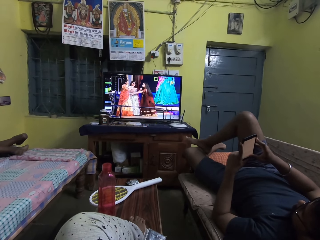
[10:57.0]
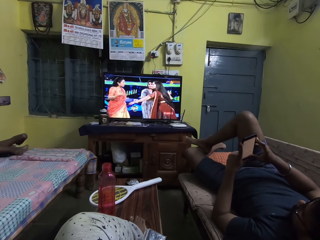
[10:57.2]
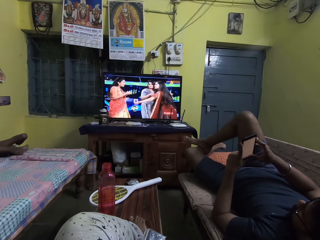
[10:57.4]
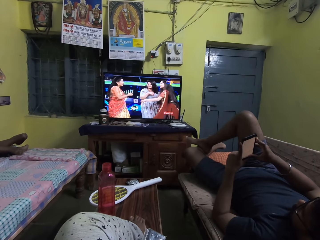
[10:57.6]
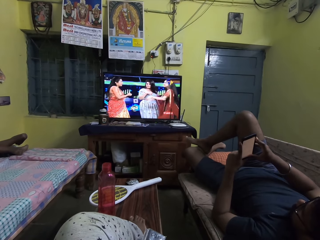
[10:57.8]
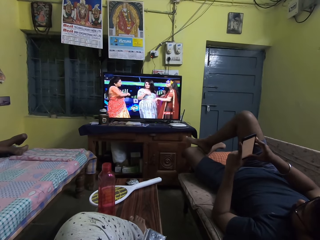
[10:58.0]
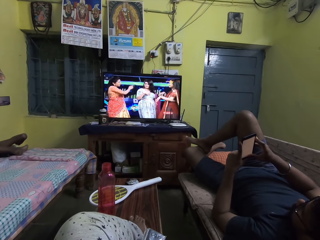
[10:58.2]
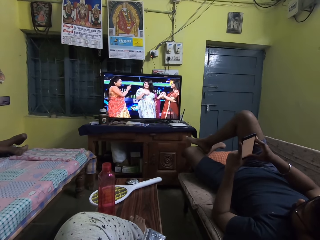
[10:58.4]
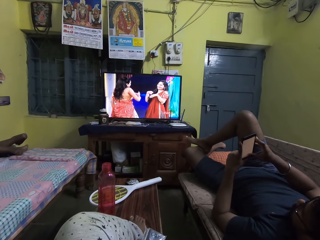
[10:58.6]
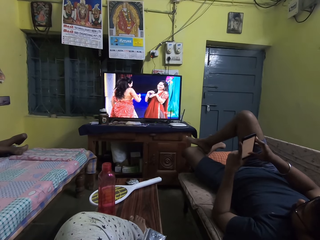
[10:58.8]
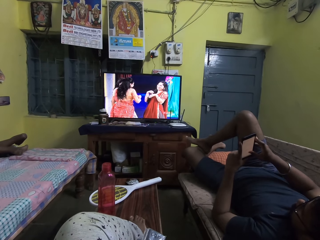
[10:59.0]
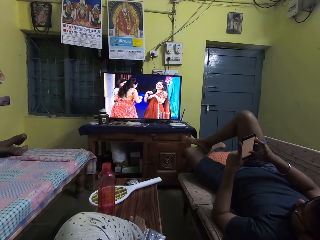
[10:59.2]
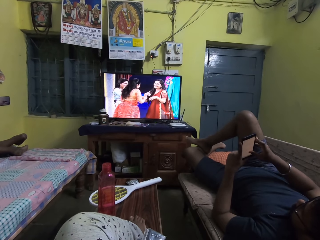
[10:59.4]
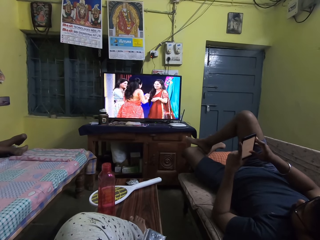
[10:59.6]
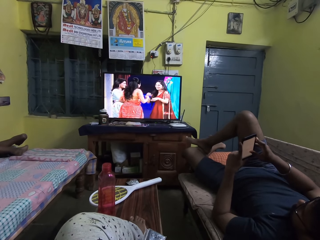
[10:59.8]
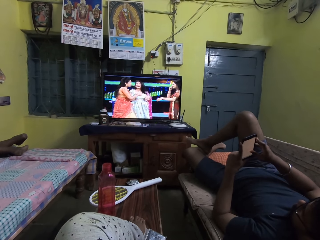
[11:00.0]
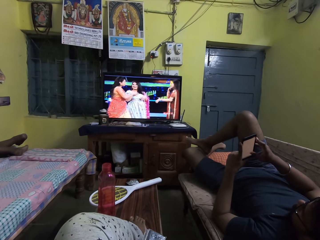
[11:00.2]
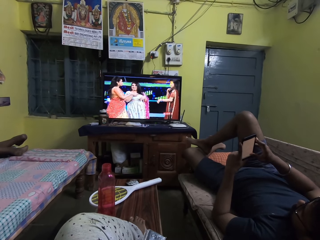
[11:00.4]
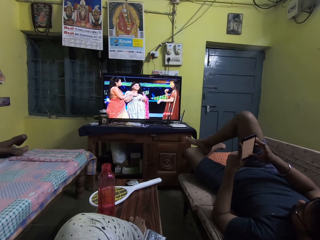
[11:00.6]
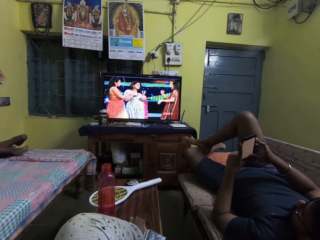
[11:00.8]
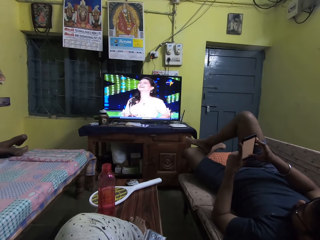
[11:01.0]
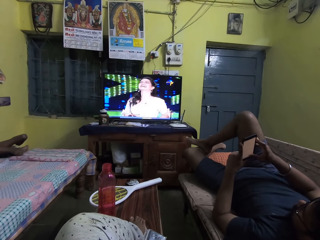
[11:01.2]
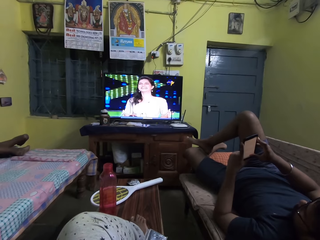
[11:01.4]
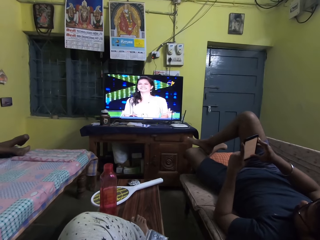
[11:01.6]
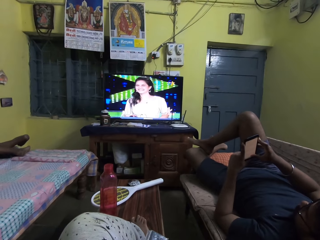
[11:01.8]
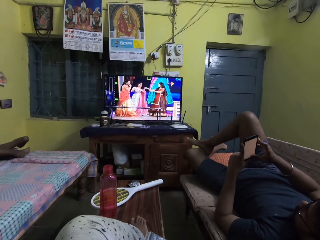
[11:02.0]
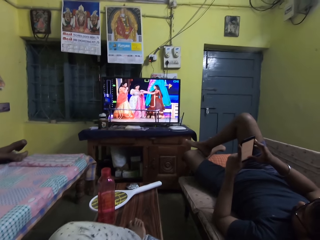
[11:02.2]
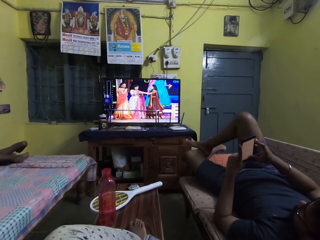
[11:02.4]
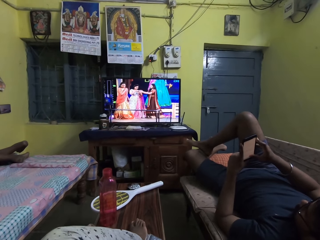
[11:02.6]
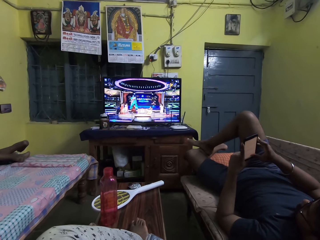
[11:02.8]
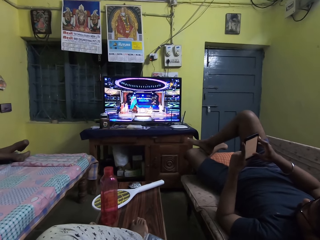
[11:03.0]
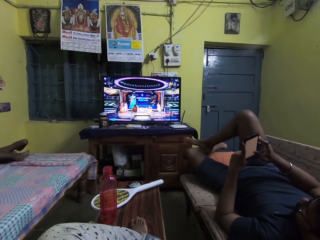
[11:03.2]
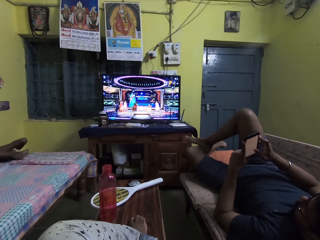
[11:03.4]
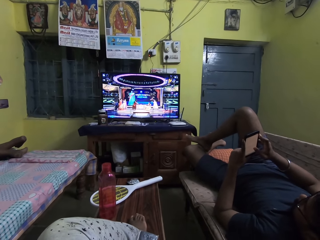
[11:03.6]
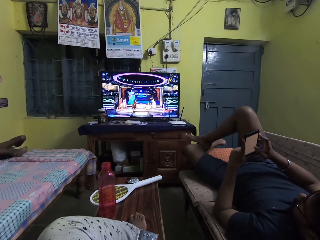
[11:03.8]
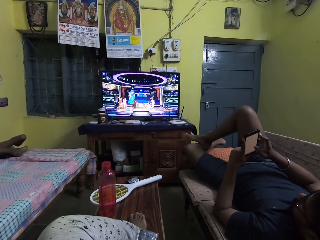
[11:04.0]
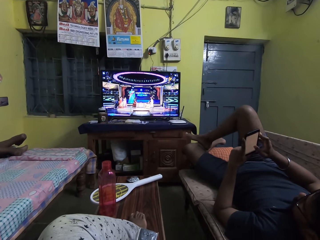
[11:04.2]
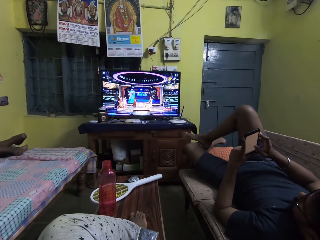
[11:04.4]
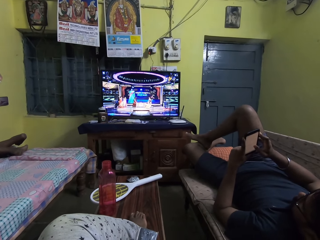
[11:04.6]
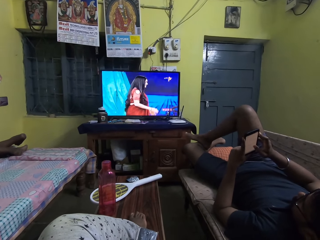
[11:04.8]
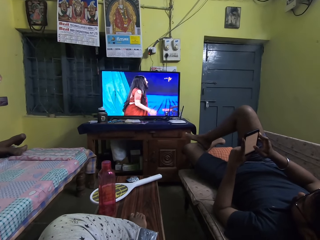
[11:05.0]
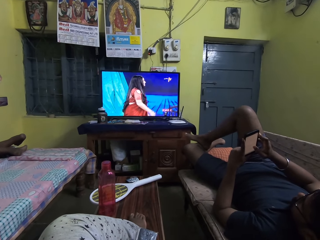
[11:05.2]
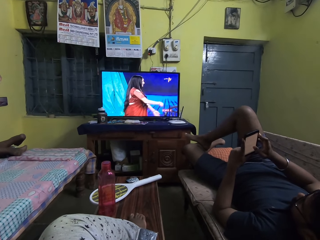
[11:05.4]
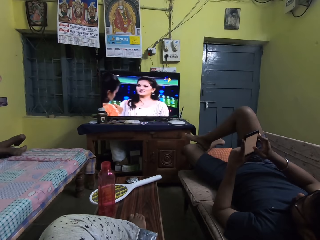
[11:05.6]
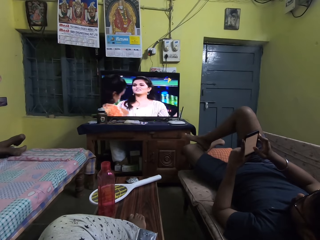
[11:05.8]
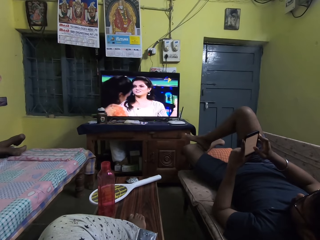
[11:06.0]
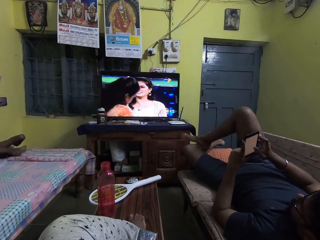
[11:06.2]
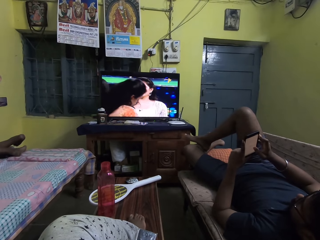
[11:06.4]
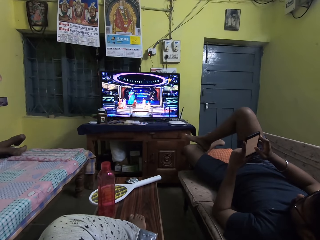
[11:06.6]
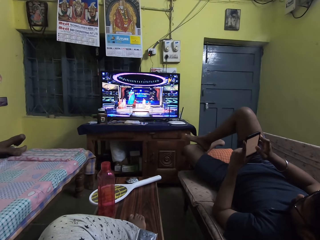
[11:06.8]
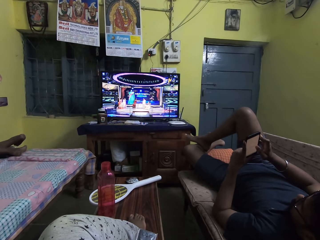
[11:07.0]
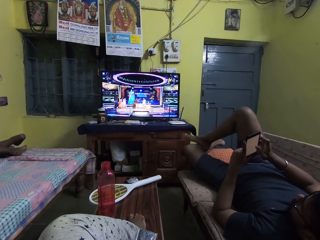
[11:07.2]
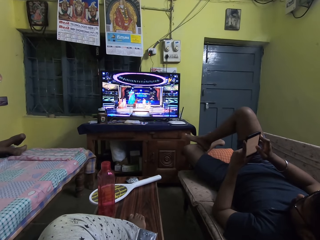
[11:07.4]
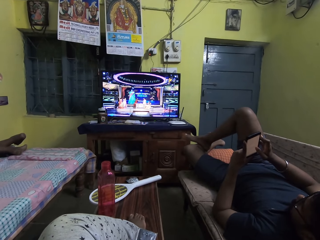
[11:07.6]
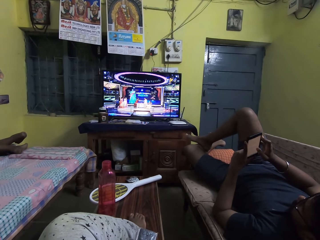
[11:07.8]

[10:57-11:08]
A person holds a phone. The person scrolls the phone. The camera wearer moves the right foot. They watch television.

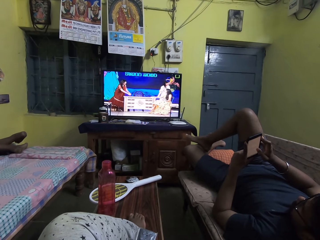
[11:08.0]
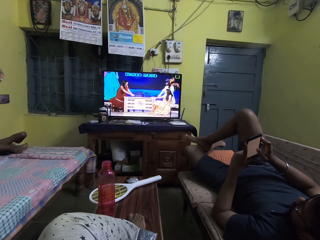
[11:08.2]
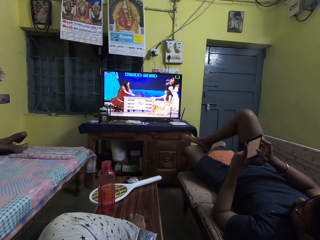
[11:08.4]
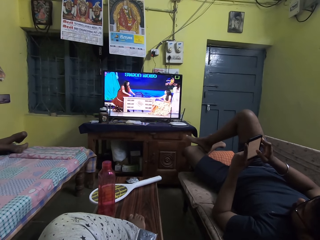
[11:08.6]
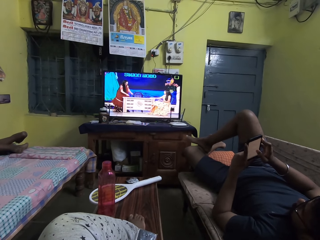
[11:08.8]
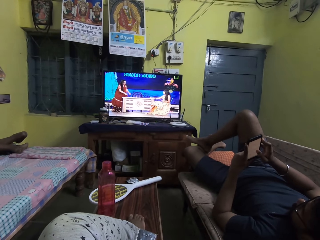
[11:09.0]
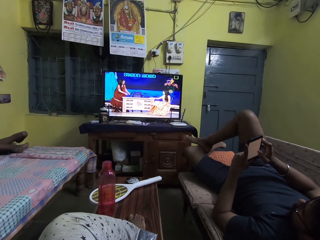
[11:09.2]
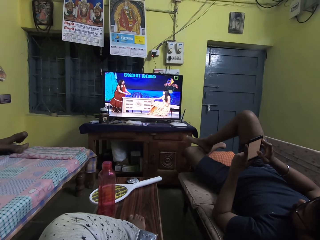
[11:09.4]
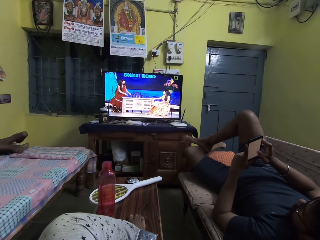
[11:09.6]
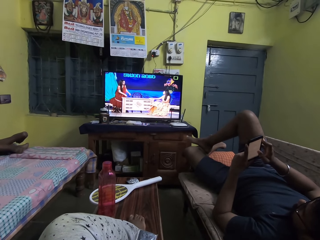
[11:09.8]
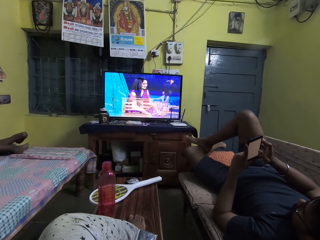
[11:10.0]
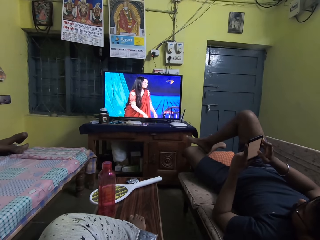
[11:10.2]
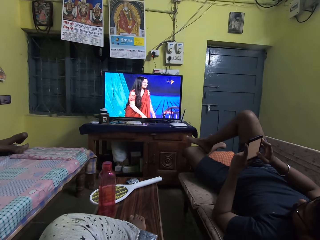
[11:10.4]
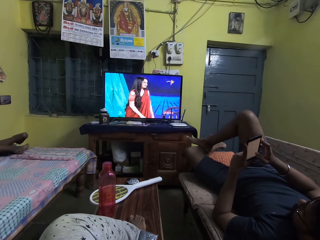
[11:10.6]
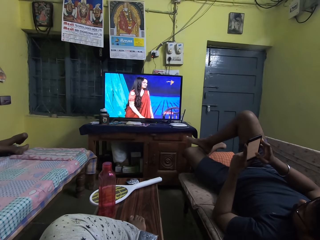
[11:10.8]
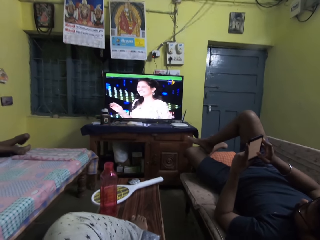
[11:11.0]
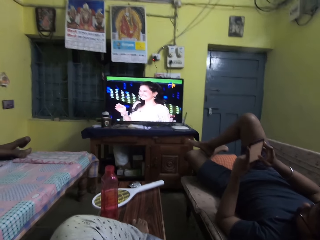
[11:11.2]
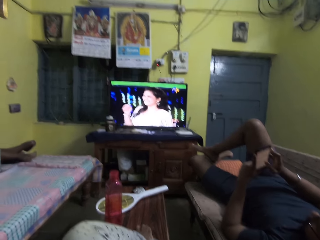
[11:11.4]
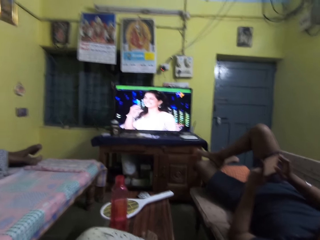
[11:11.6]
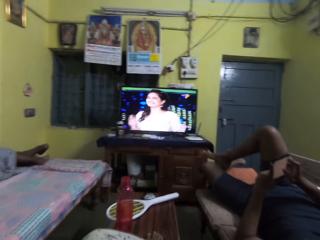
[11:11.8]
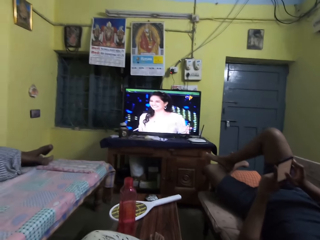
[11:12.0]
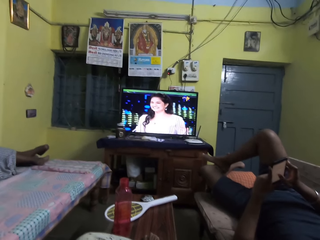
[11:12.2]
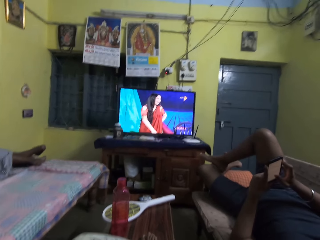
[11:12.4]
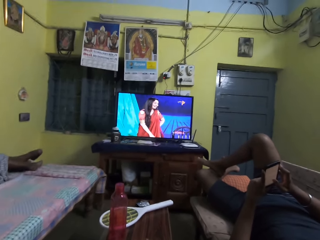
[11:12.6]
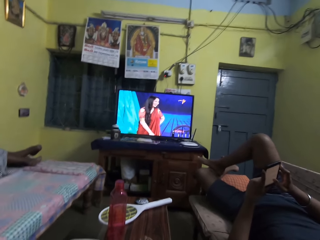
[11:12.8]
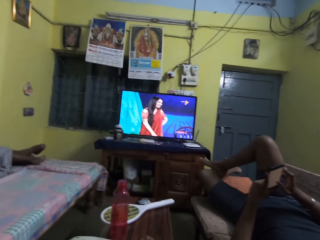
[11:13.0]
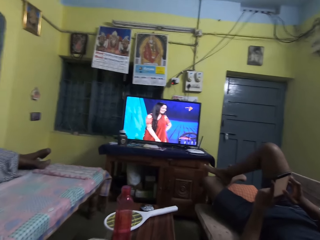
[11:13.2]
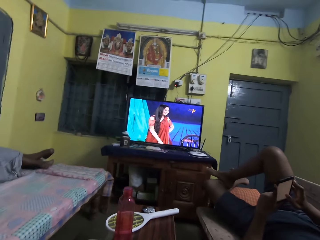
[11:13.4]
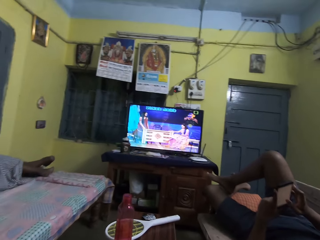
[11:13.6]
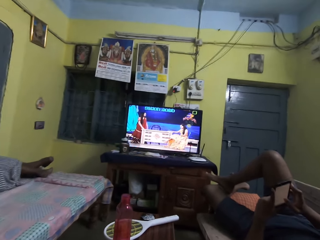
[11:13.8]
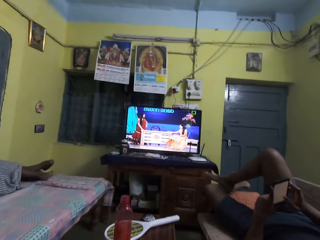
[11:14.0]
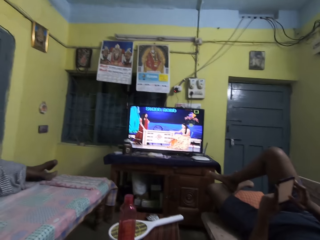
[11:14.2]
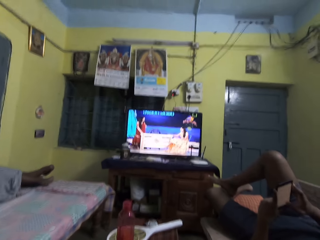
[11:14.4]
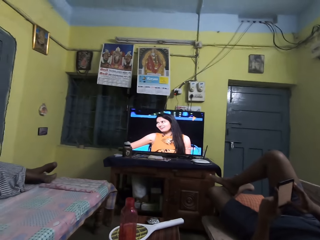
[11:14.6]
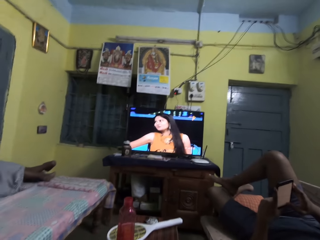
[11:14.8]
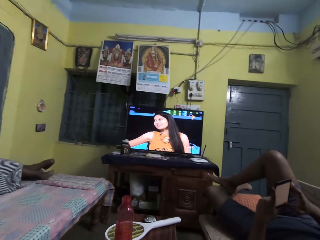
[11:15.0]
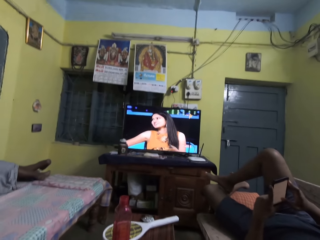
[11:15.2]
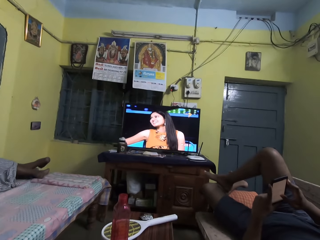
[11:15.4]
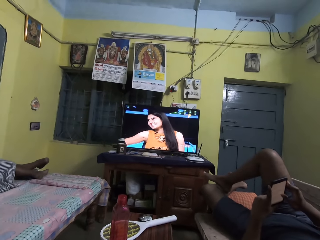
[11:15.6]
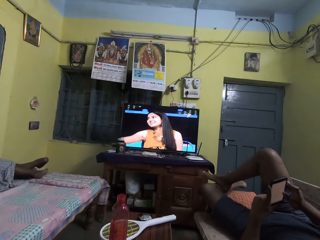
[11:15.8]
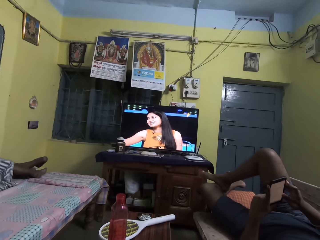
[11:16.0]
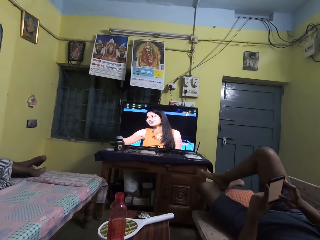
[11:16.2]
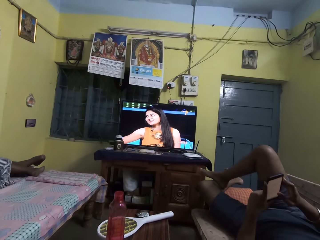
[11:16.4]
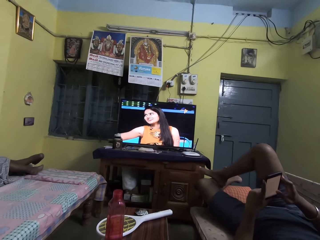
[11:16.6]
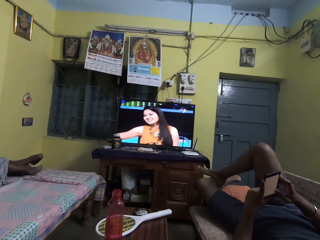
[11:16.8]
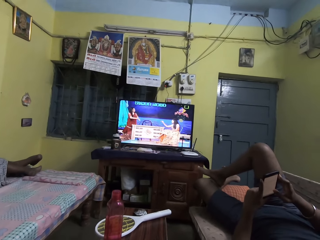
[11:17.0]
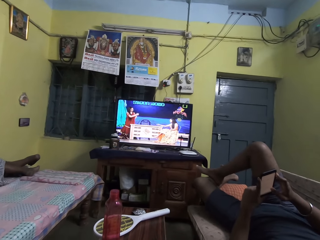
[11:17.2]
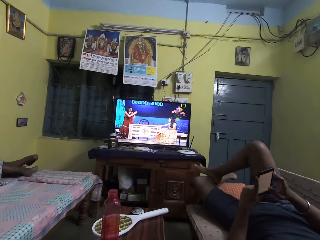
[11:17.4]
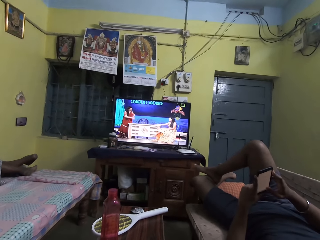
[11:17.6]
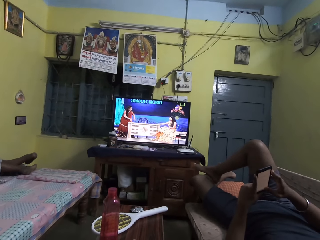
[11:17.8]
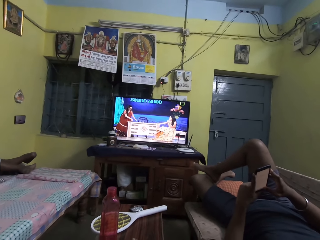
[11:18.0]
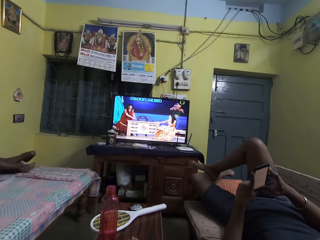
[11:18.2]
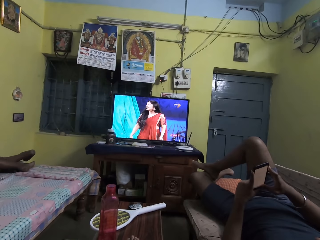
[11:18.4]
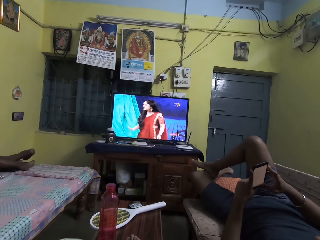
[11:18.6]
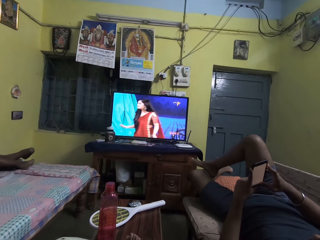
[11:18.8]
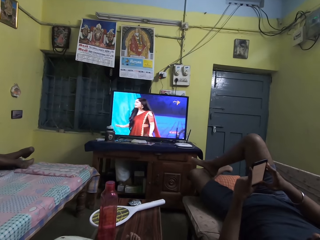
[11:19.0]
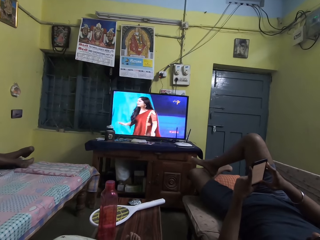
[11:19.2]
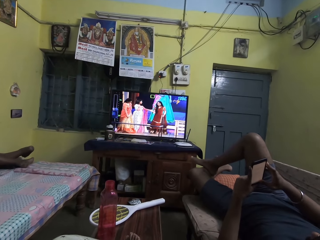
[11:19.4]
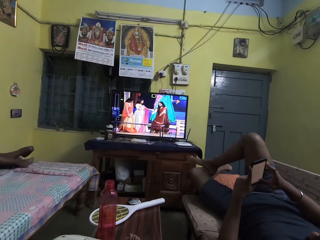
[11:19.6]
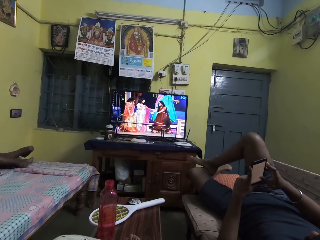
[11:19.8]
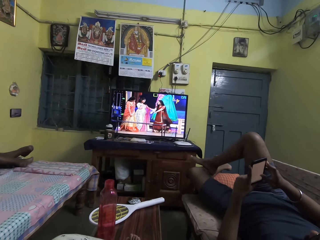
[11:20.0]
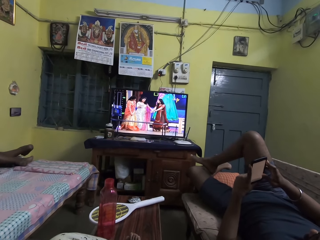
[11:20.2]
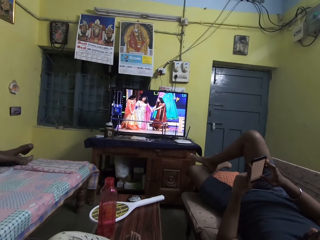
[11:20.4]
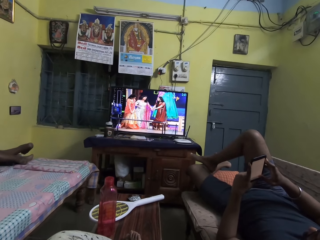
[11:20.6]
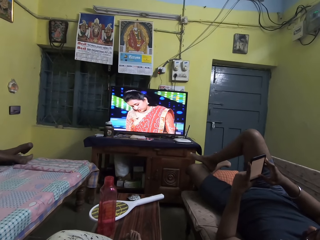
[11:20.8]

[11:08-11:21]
A person touches the phone with the thumb finger. The camera wearer laughs out loud. Another person scrolls the phone.
